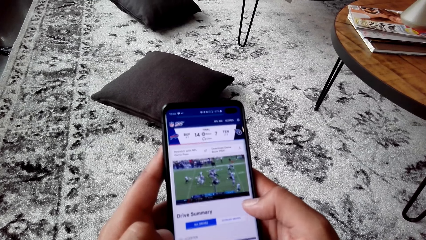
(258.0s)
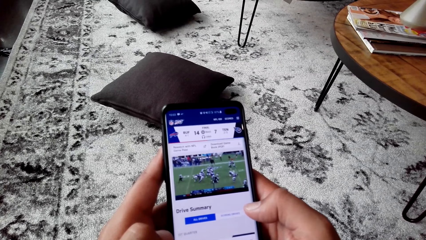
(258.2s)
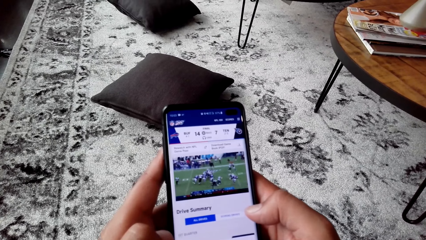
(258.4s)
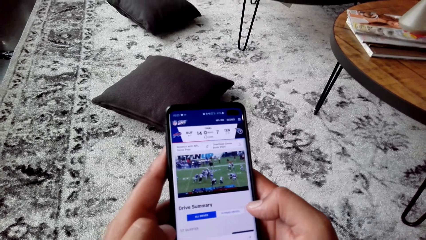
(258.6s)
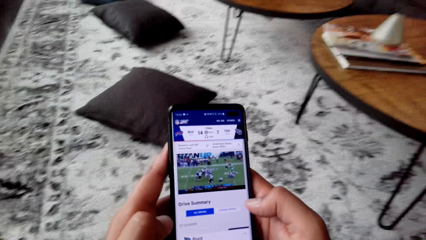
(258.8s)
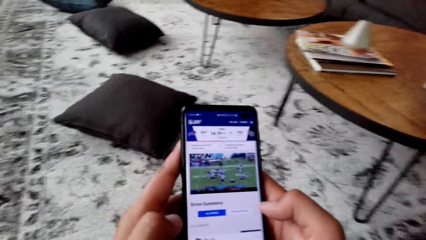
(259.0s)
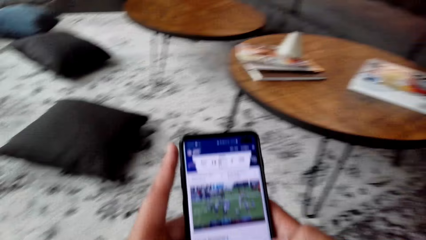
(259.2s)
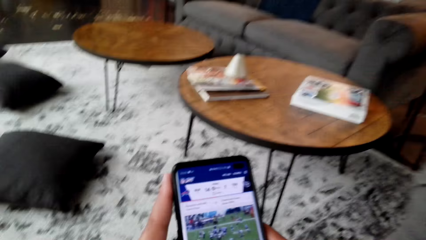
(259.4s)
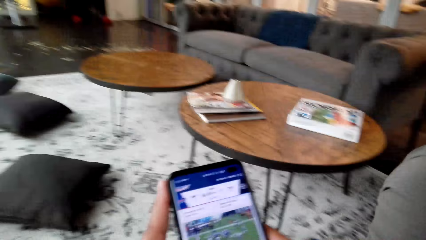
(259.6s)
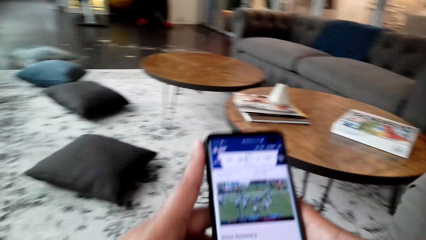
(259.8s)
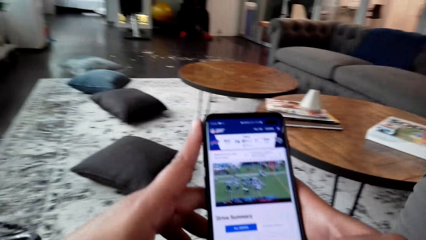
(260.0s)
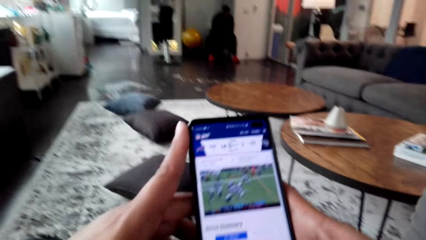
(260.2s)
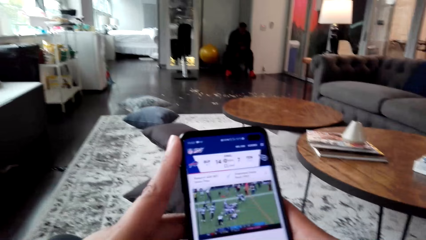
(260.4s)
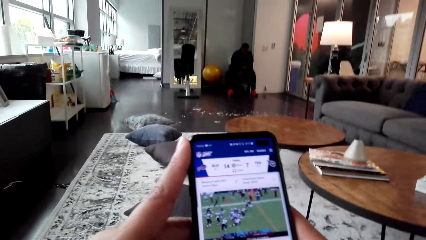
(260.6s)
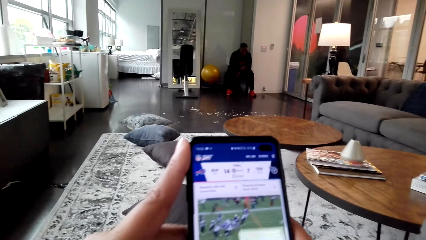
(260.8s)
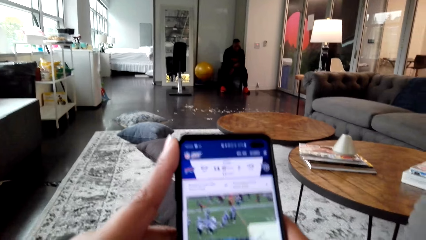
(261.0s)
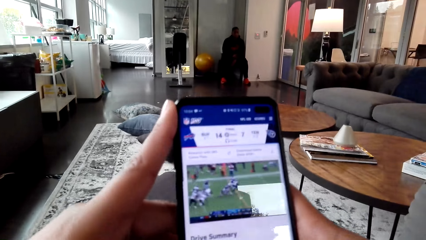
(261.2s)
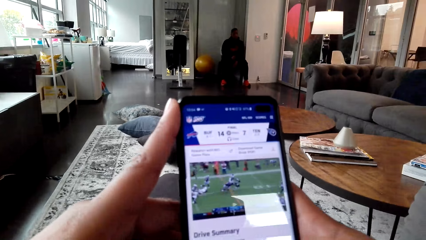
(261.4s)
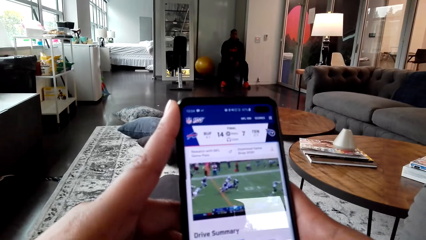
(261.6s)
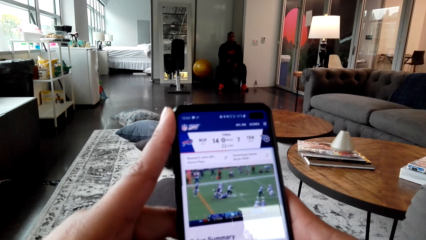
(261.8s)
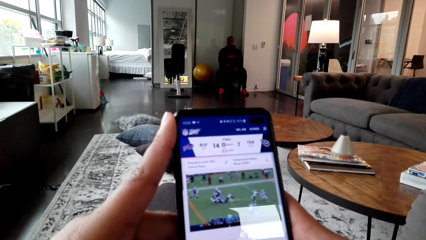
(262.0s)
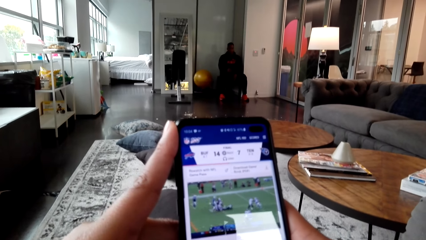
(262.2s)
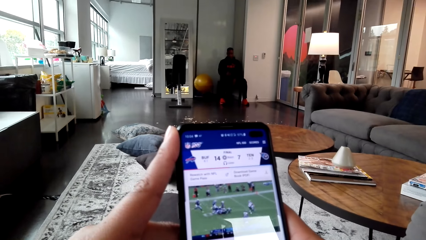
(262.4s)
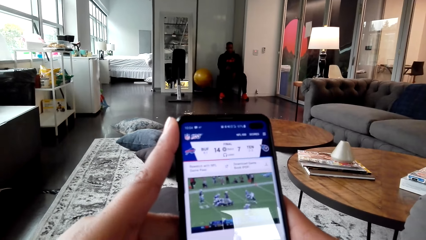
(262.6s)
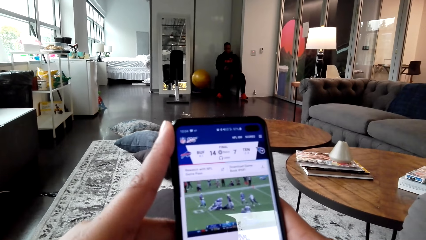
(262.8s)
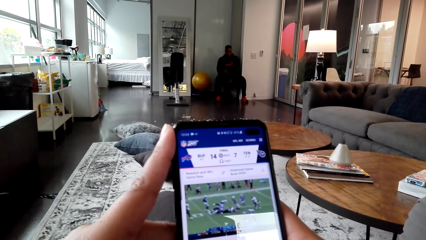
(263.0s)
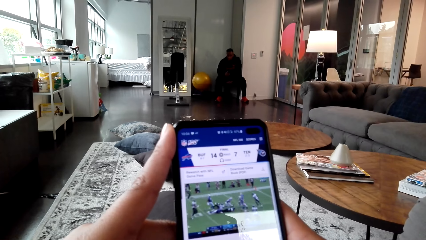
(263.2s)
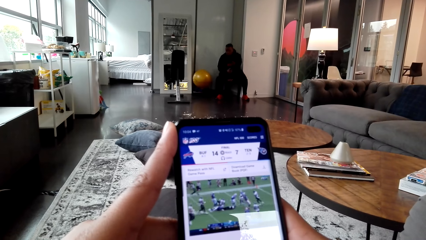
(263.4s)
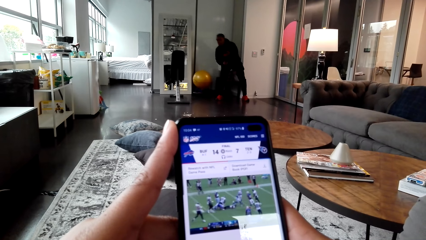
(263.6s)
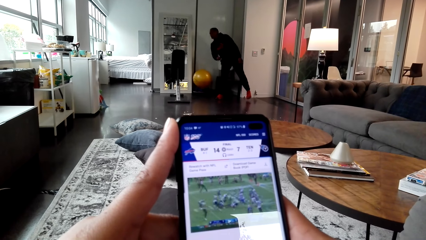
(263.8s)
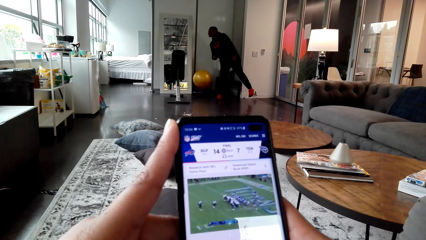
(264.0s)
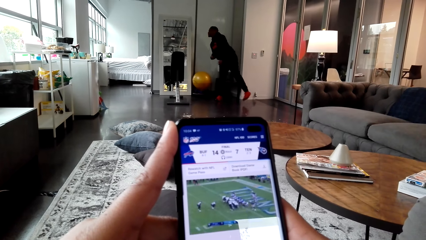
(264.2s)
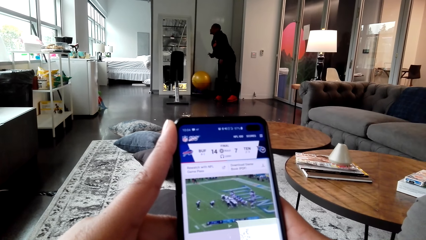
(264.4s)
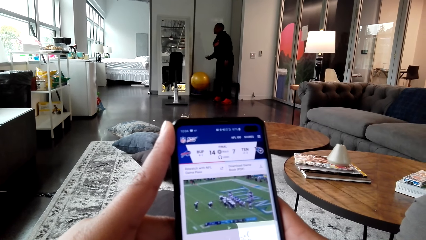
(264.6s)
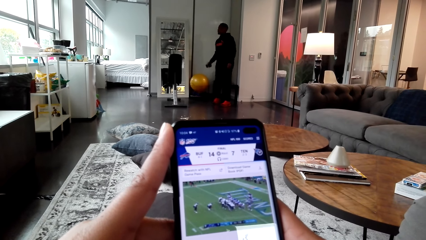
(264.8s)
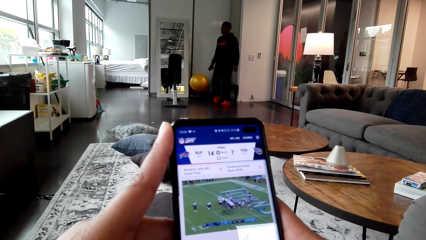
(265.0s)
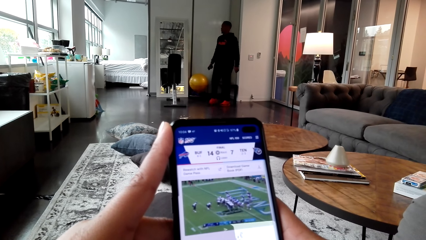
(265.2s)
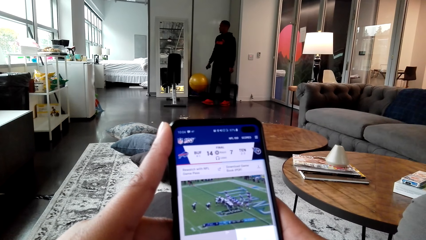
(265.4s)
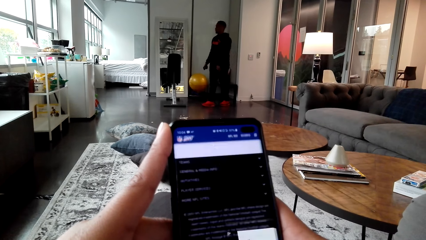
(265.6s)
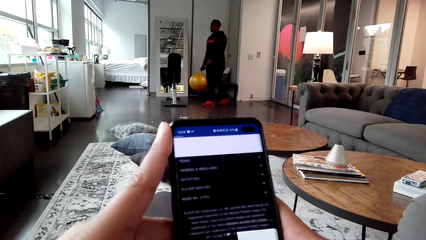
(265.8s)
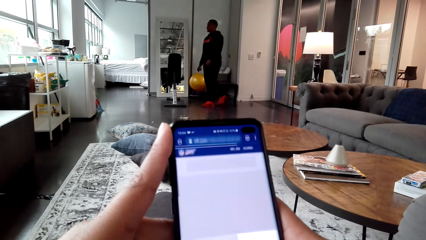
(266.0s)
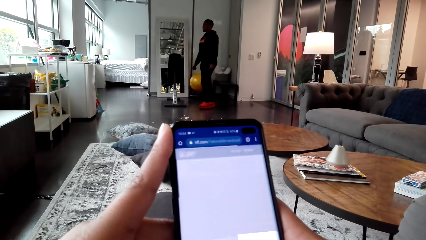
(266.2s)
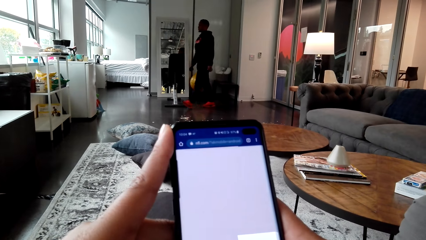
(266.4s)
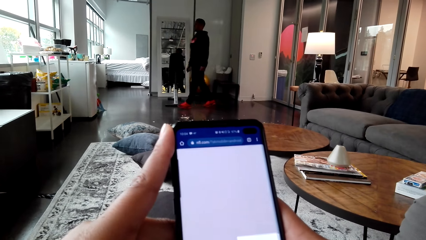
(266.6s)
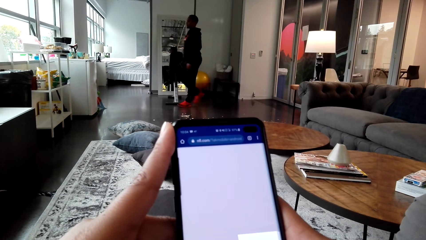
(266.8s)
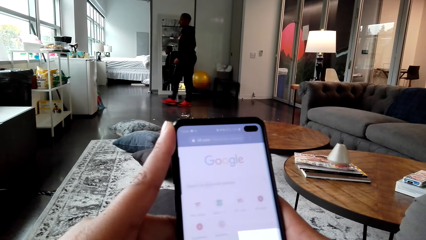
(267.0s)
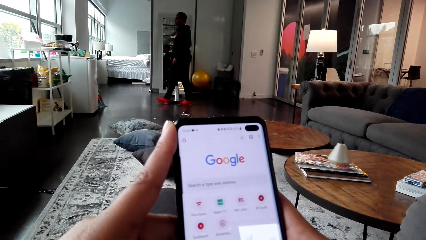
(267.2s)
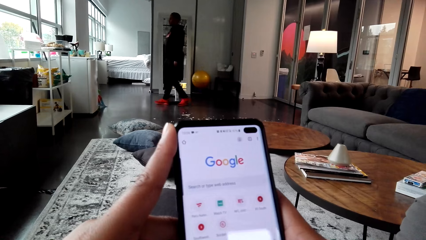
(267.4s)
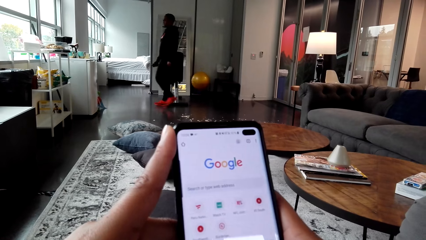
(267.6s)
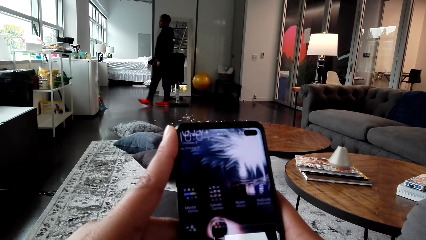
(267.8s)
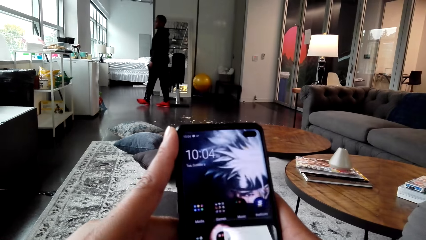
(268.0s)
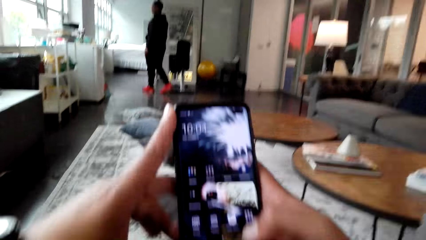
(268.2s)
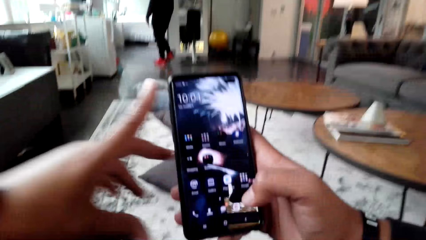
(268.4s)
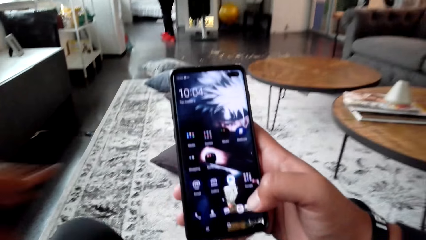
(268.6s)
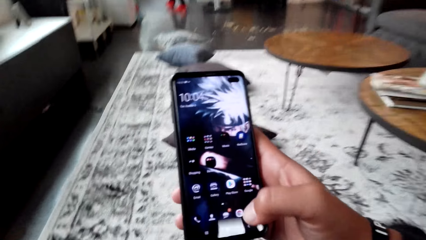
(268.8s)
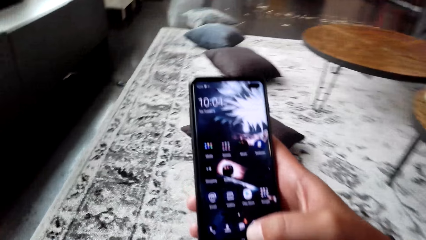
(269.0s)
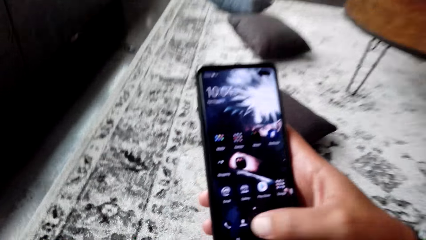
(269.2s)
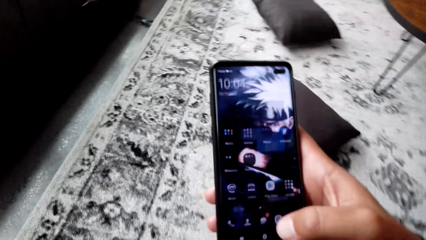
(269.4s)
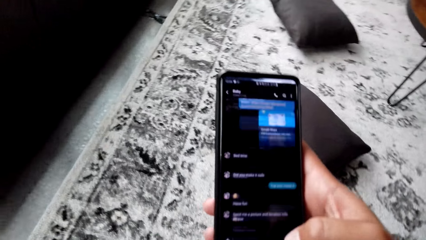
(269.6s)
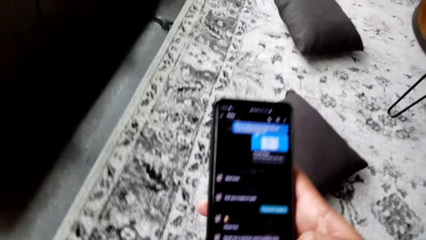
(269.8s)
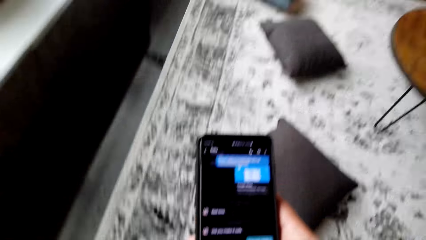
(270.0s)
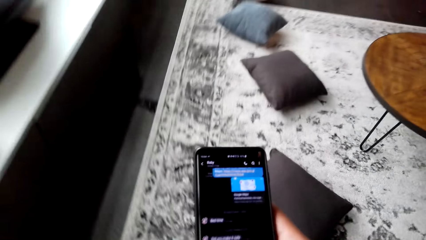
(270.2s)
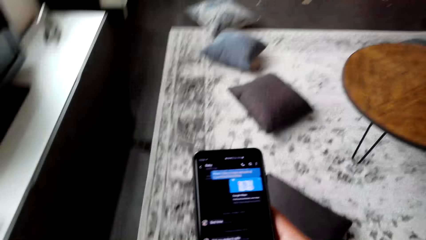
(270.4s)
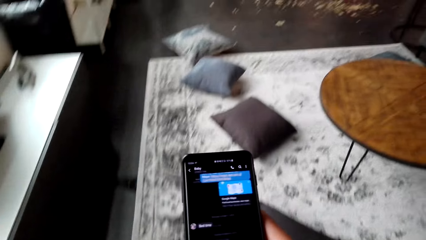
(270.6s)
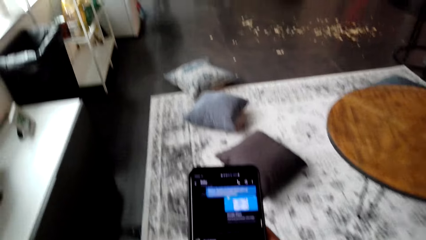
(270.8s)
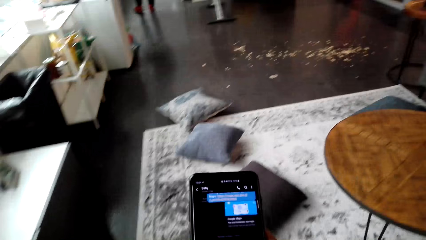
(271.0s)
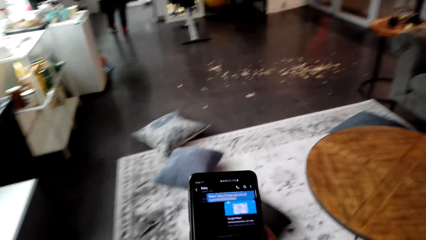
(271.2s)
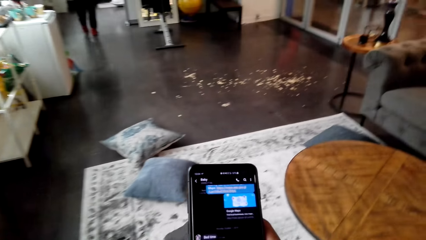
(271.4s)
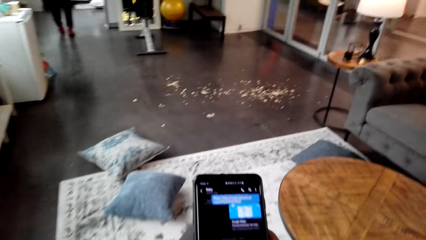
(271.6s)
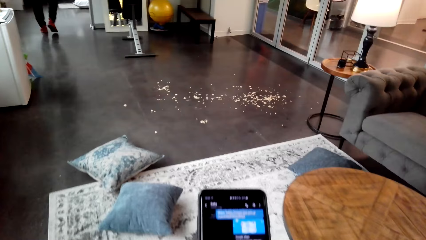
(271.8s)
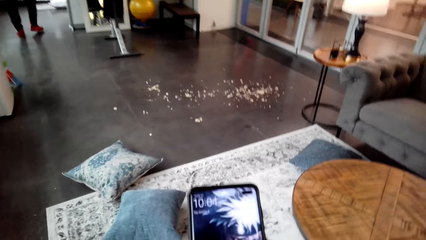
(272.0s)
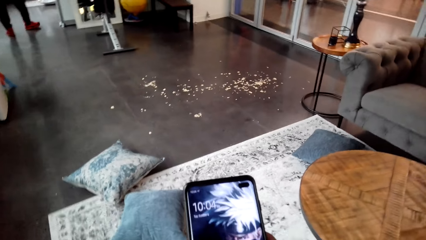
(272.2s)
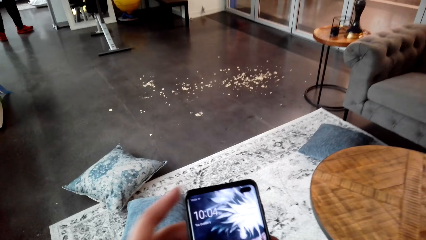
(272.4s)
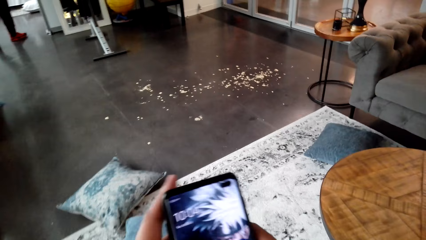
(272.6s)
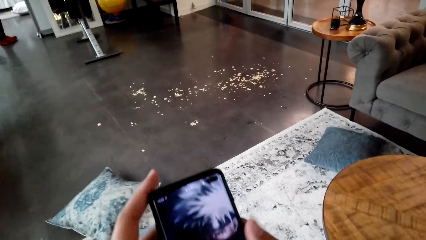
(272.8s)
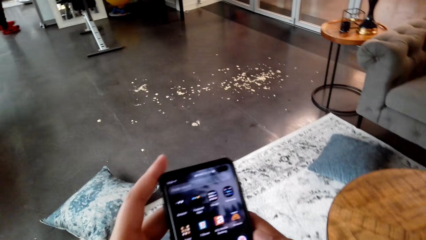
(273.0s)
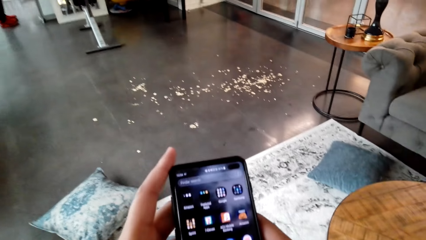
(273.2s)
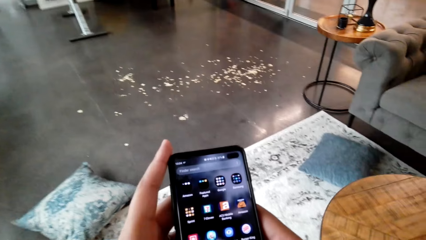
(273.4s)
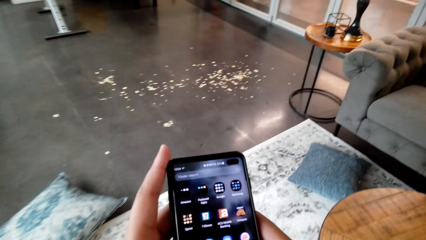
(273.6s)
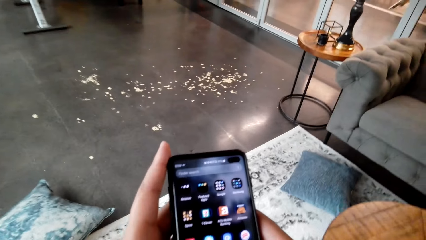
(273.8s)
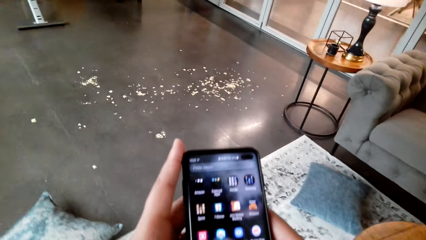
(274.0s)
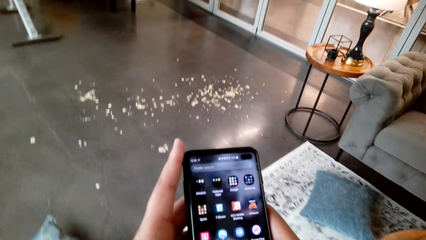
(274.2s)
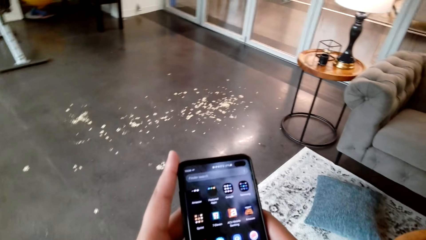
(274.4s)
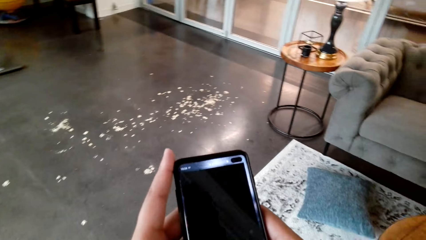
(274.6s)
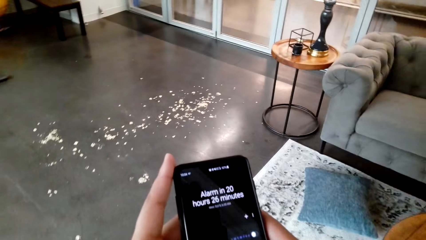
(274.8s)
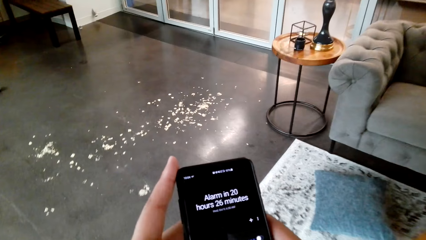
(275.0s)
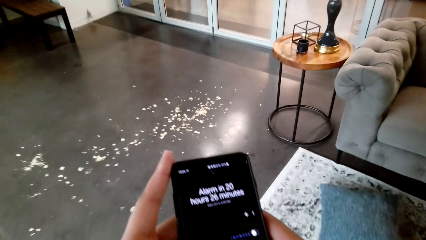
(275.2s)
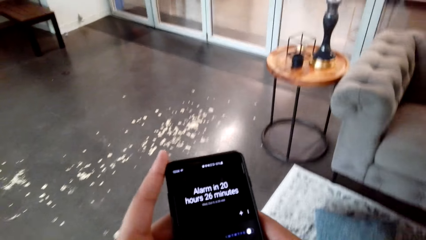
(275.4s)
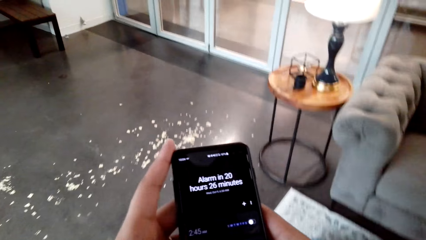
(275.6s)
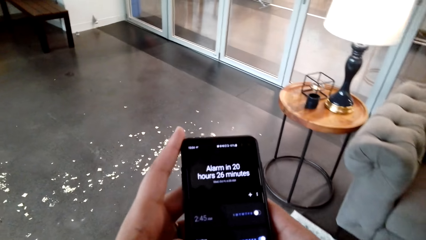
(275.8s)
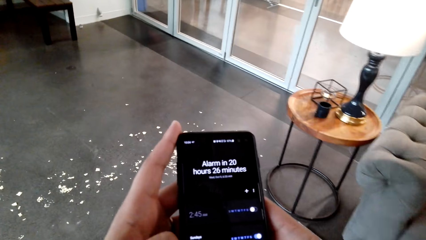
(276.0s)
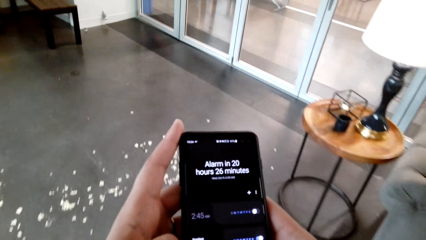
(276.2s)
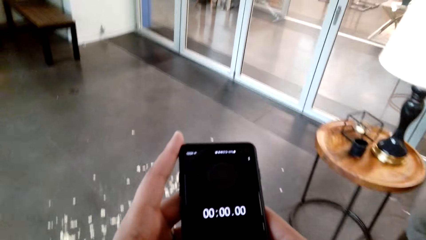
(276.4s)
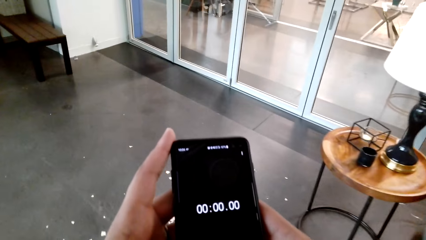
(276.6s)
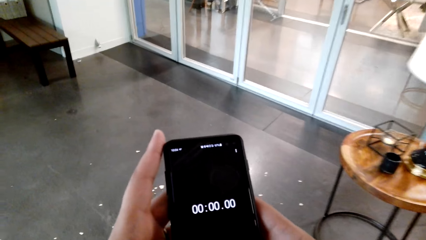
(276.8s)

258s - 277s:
The camera wearer moves. They dial the phone and dialogue with a man. The man stands. The man walks. The camera wearer wakes up from the chair. They use the phone. They walk around the house.
